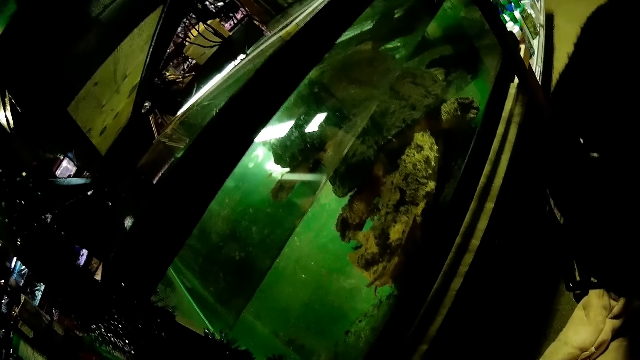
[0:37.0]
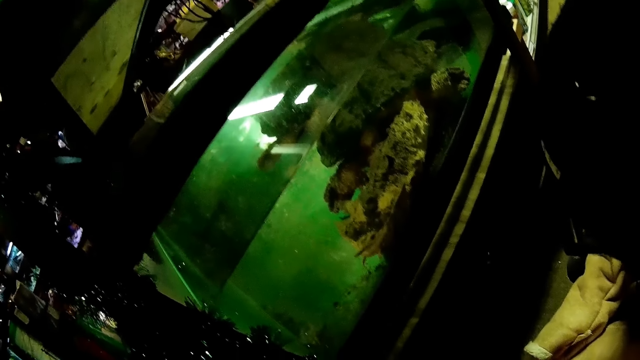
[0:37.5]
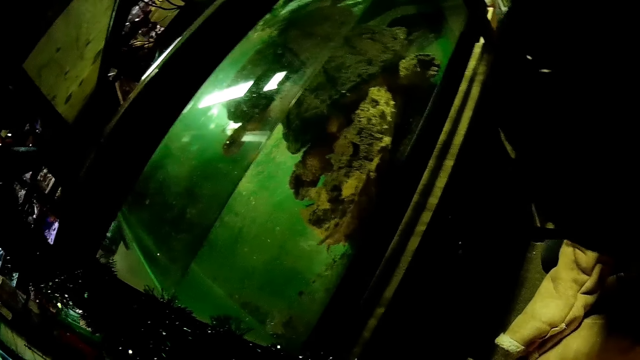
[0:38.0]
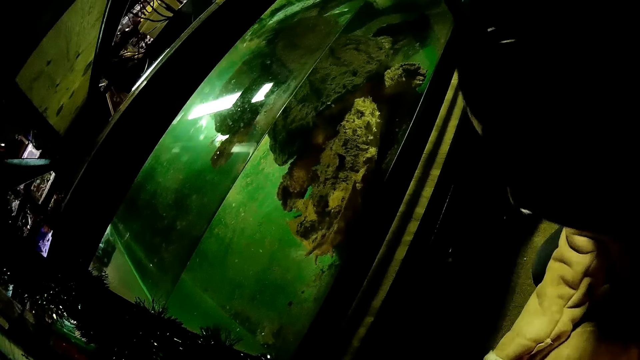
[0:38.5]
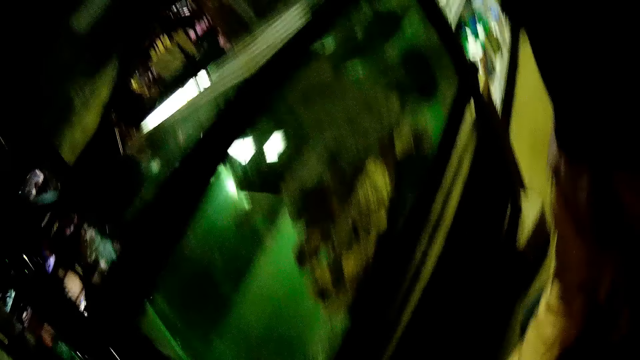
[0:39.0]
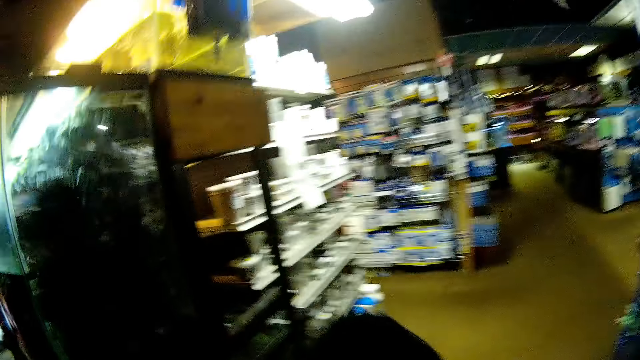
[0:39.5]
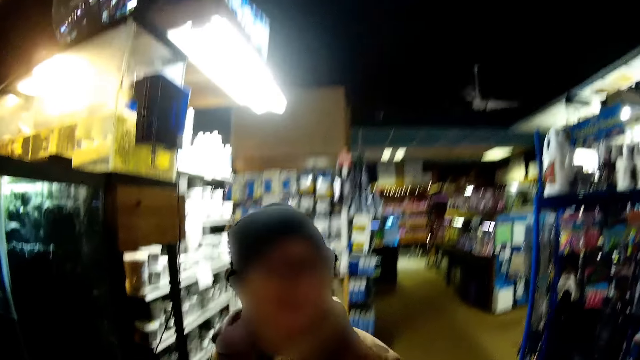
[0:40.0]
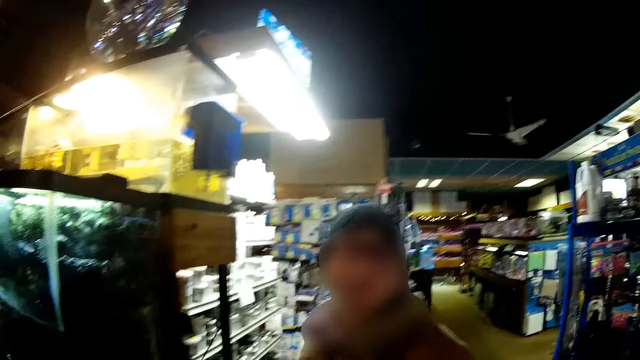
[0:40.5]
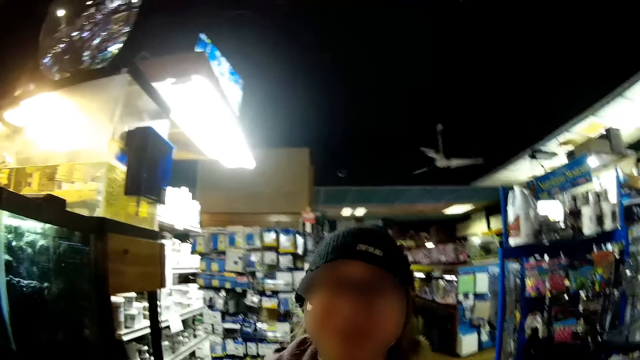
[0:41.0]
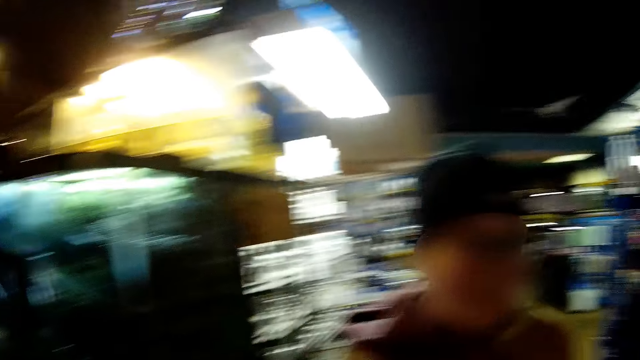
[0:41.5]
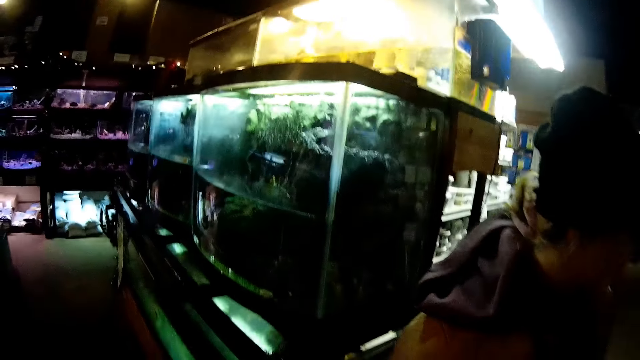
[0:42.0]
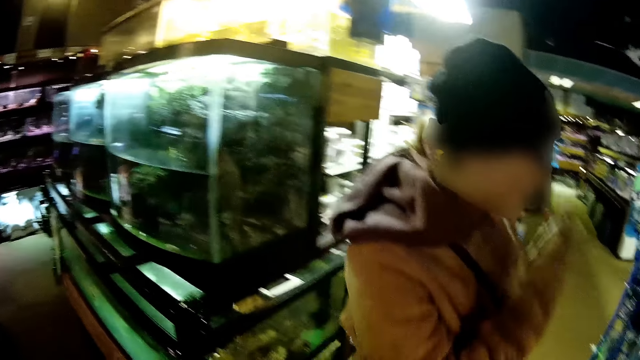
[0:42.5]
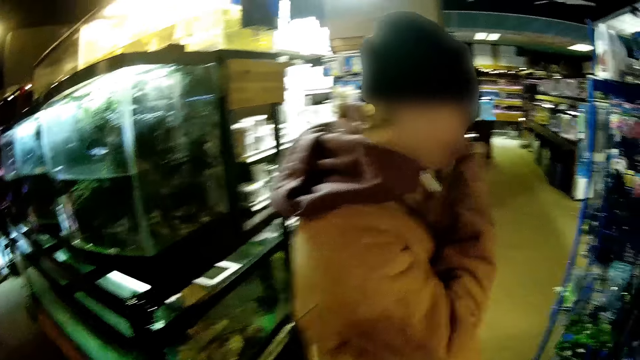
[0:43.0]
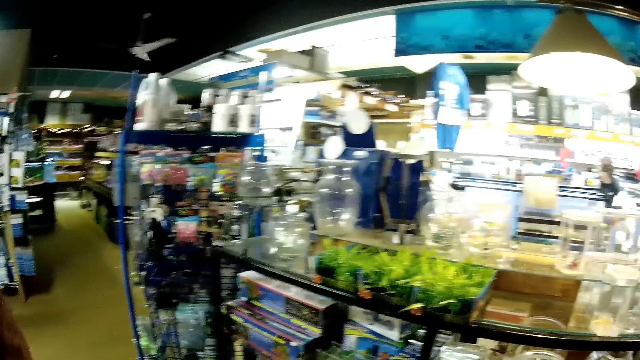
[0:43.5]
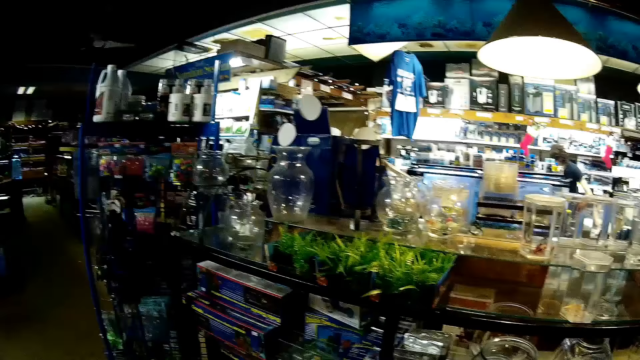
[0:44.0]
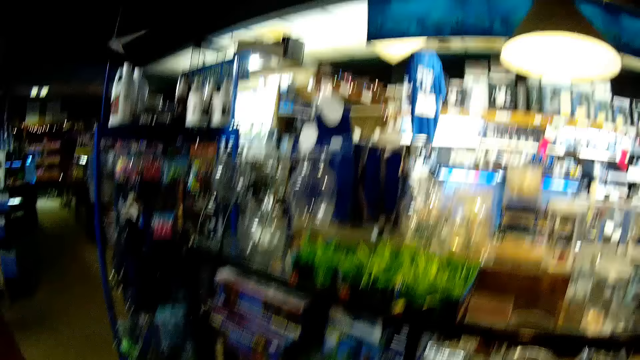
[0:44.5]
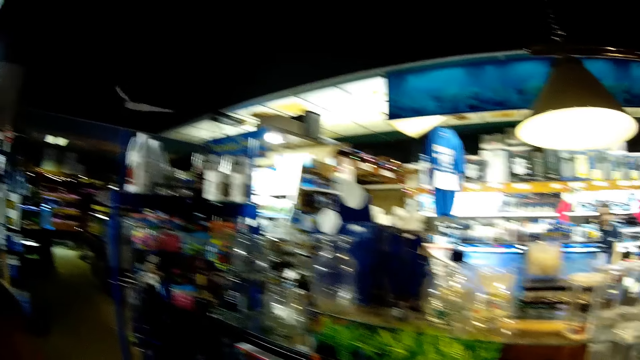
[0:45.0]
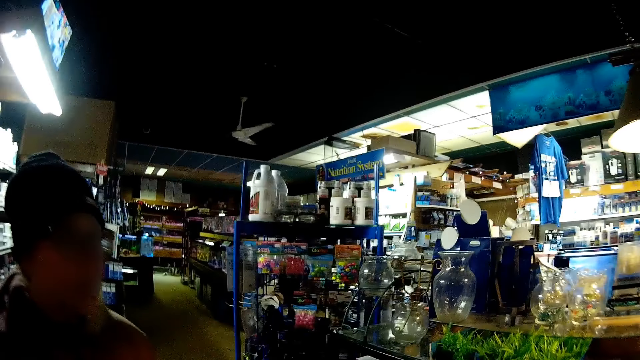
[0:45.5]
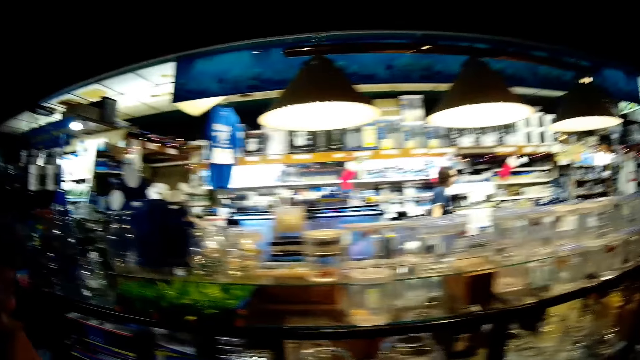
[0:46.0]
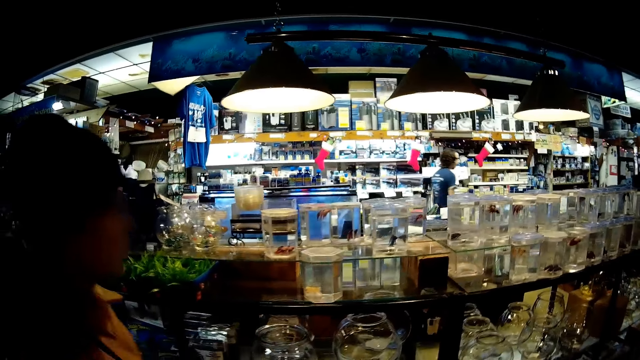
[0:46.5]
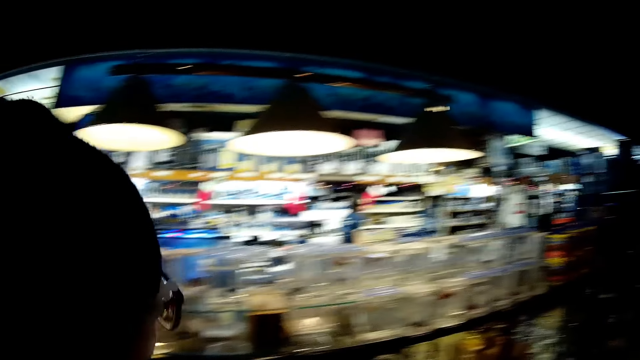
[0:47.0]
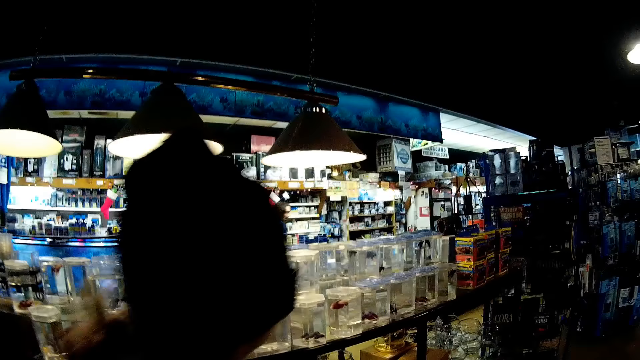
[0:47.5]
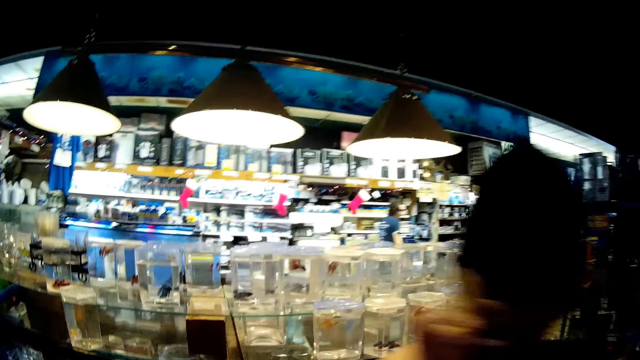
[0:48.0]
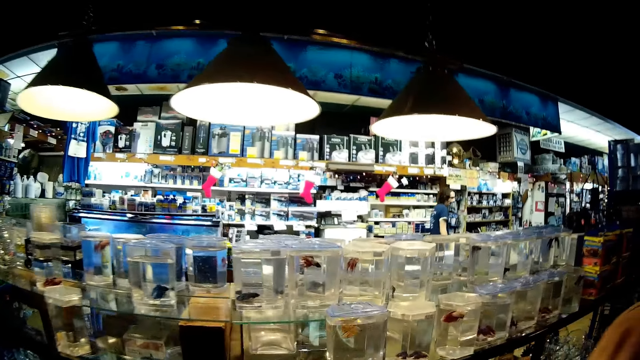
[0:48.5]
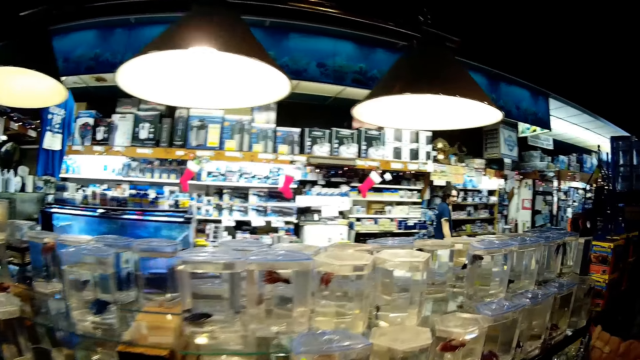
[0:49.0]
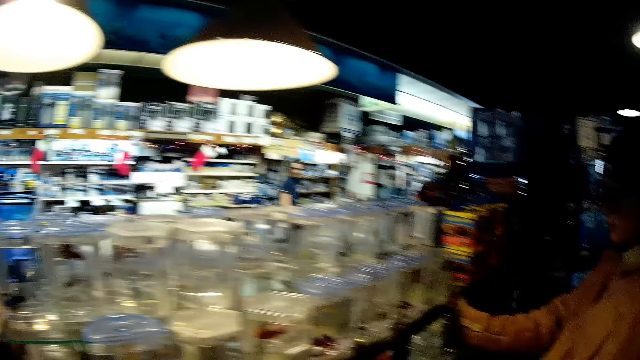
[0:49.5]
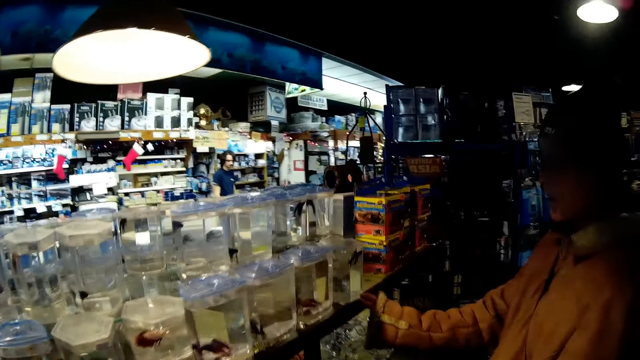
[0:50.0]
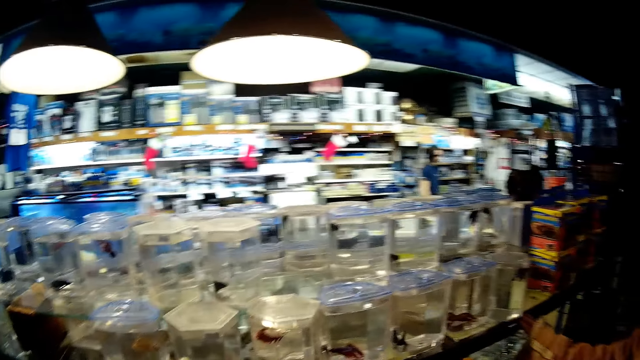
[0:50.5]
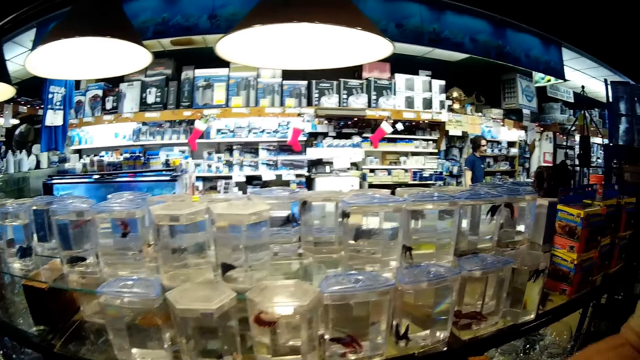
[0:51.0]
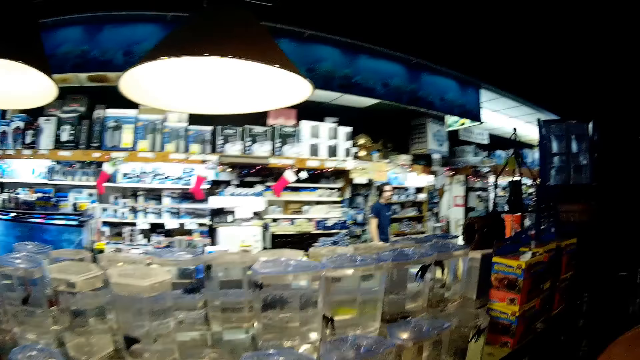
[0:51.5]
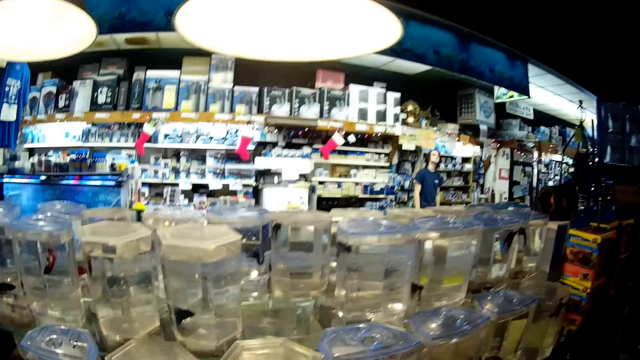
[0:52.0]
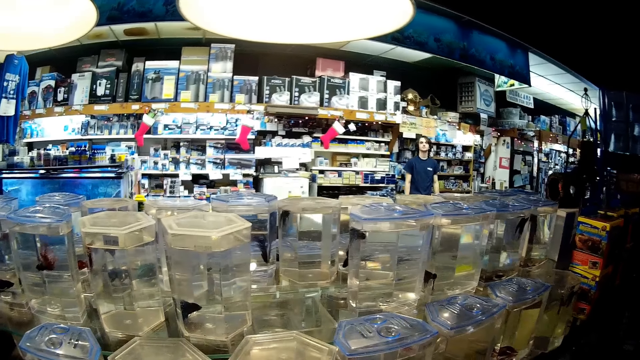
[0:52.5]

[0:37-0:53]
A lady turns the head. A woman stands up. The lady walks around, turns the head and touches his face. A man walks on the other side. The camera wearer looks at display items on shelves. The lady holds the shelf. The man looks up.

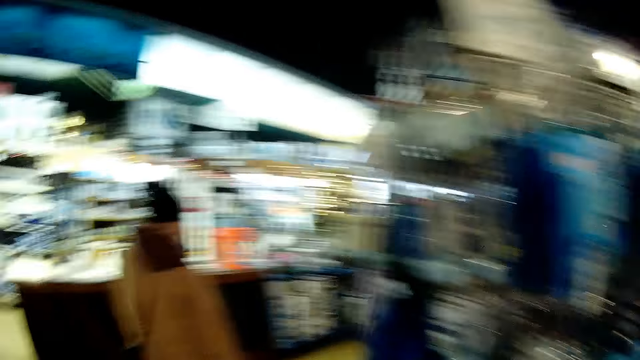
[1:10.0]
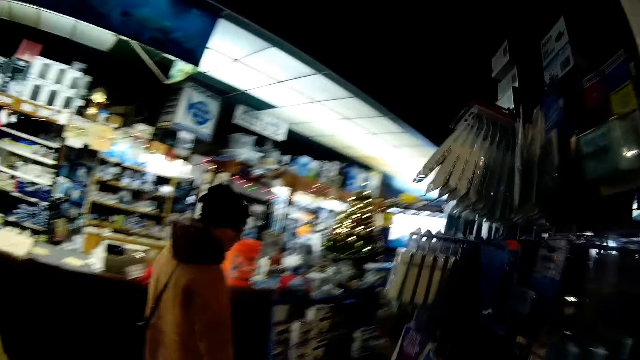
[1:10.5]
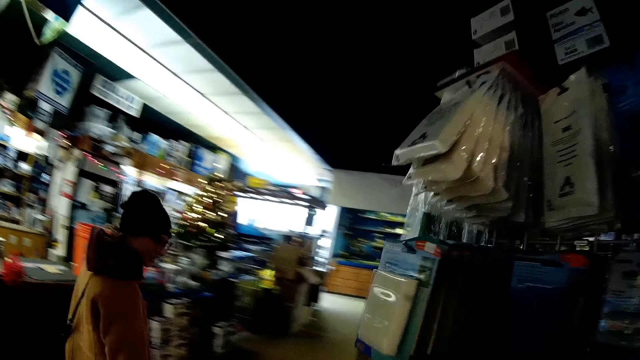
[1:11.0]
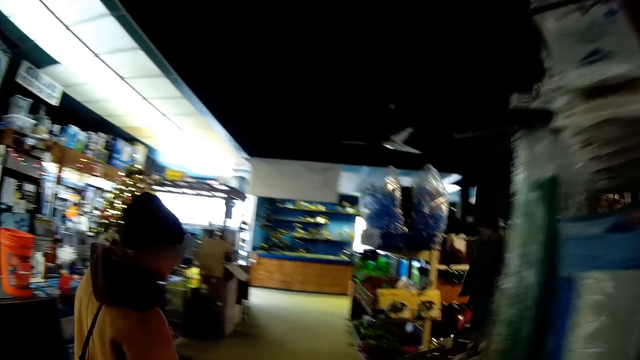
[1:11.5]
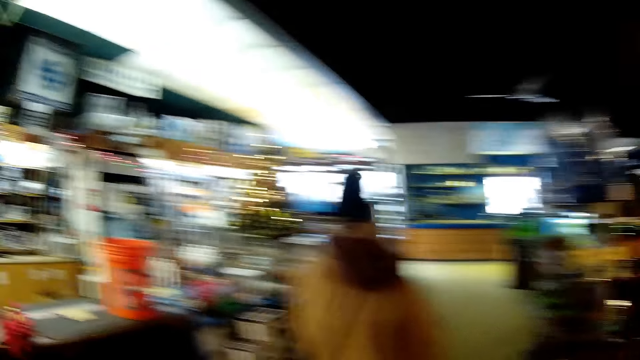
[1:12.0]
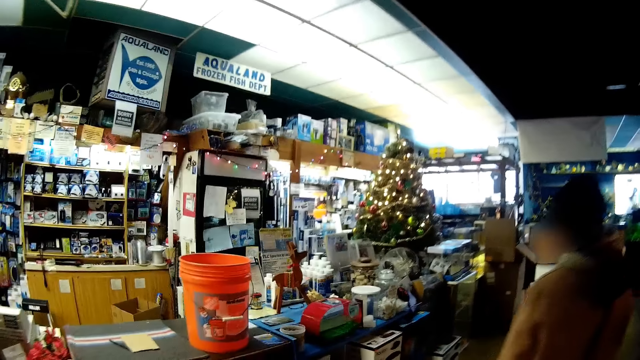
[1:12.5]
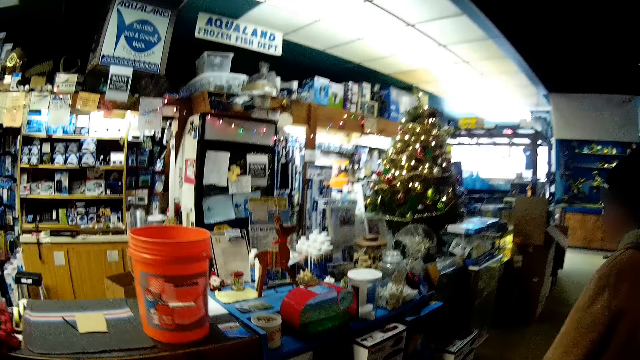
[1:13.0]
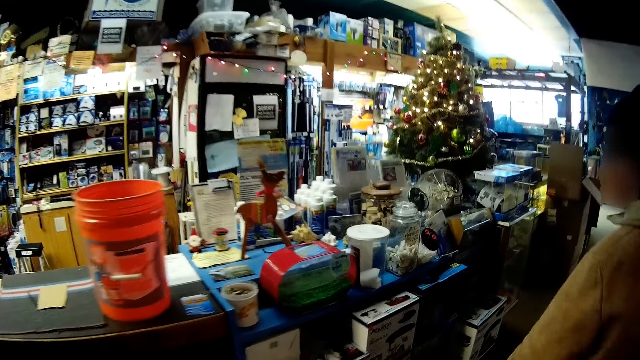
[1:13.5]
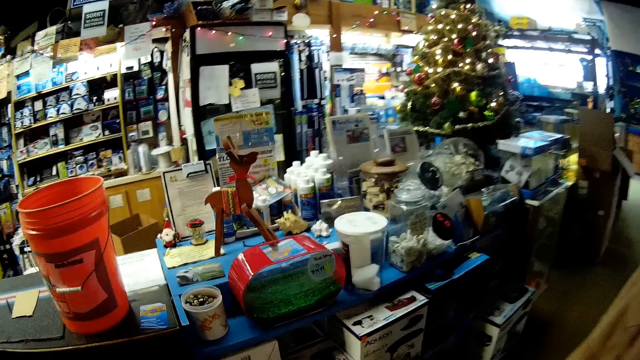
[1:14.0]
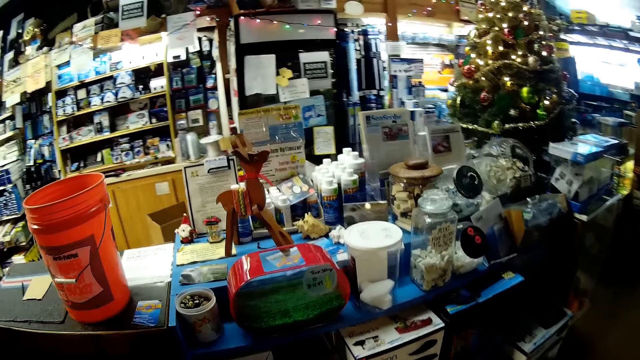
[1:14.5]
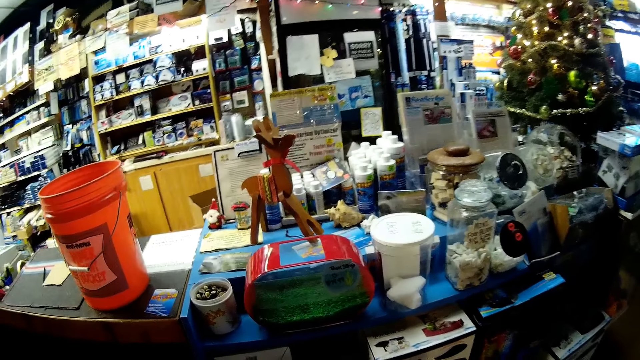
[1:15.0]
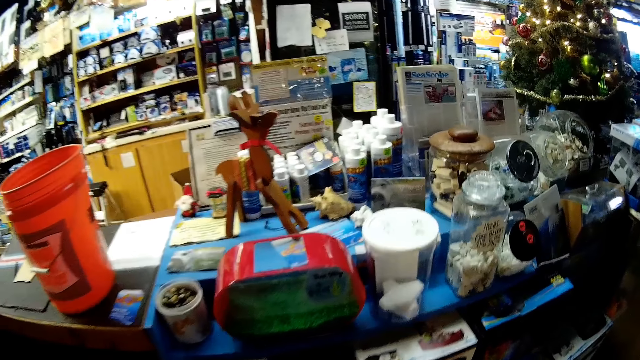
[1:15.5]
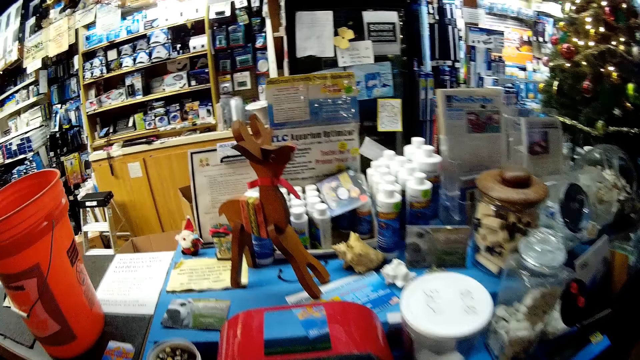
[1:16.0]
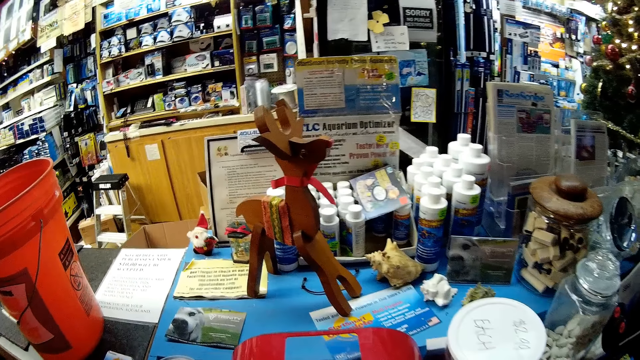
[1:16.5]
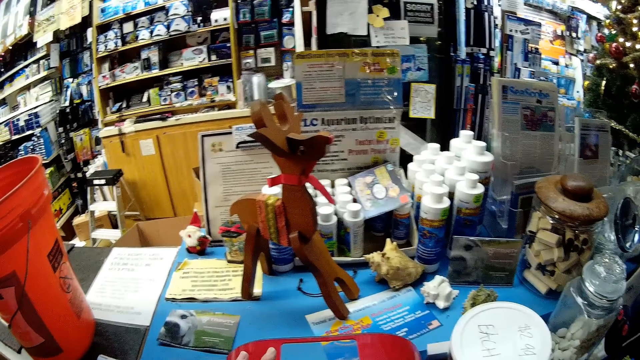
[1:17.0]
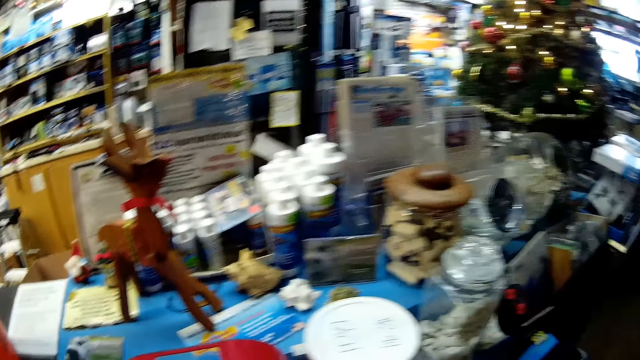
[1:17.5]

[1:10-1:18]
The camera wearer walks around the store with the woman. They look around. They look at display items with the woman.
